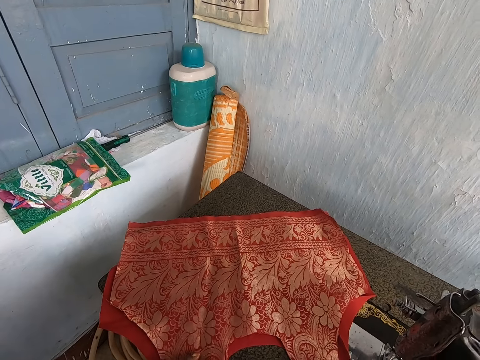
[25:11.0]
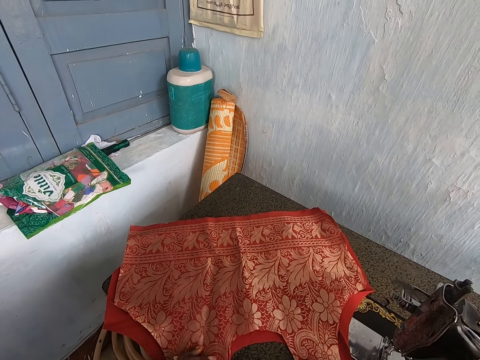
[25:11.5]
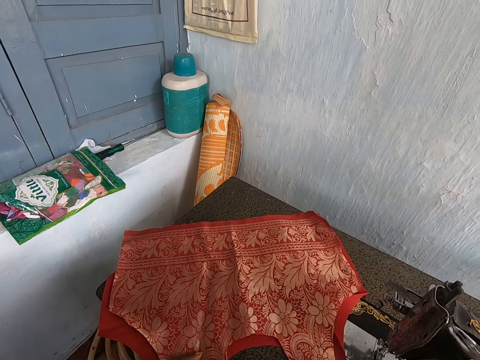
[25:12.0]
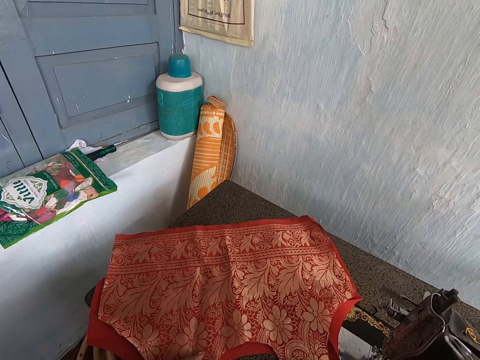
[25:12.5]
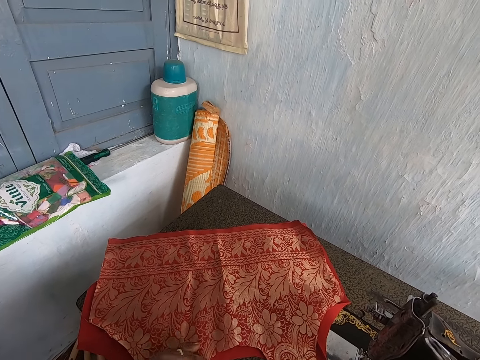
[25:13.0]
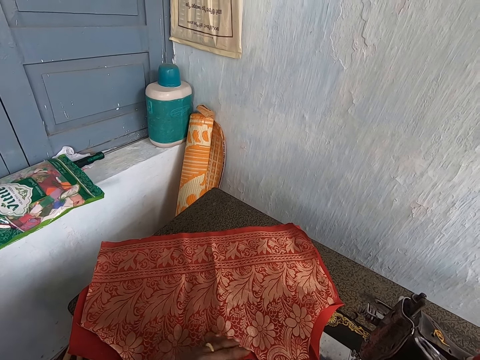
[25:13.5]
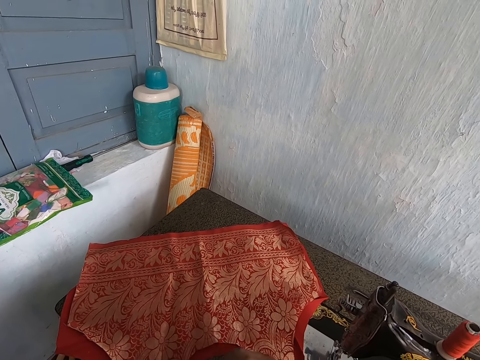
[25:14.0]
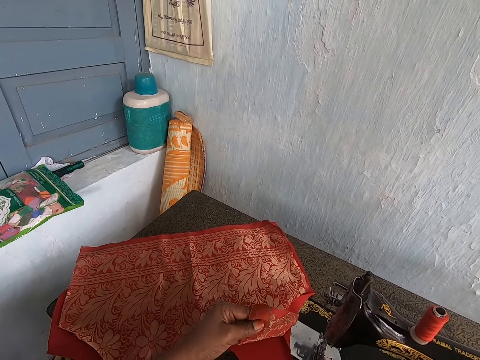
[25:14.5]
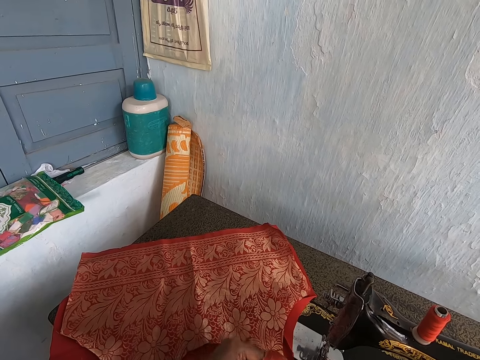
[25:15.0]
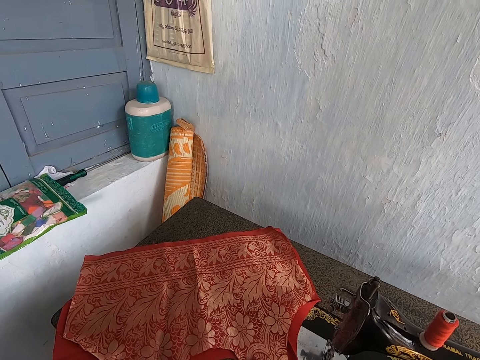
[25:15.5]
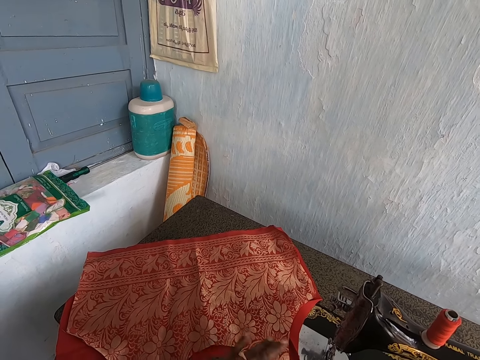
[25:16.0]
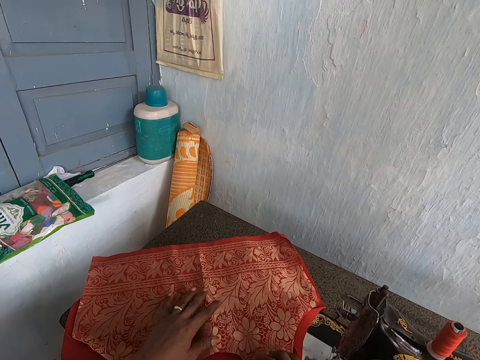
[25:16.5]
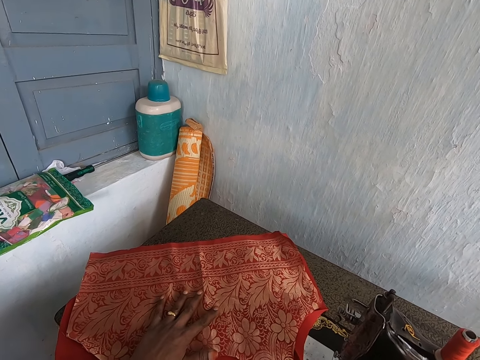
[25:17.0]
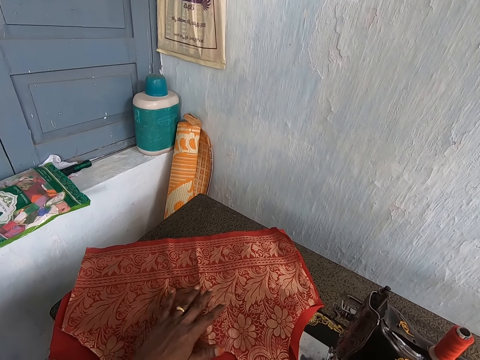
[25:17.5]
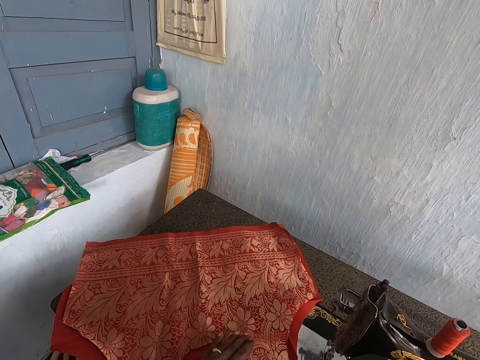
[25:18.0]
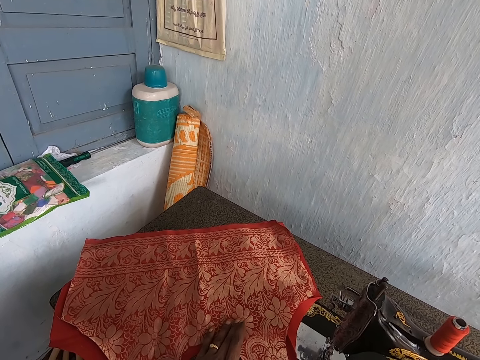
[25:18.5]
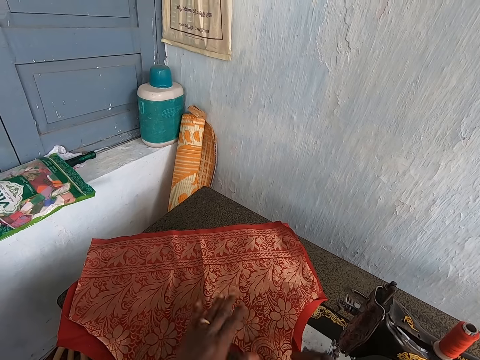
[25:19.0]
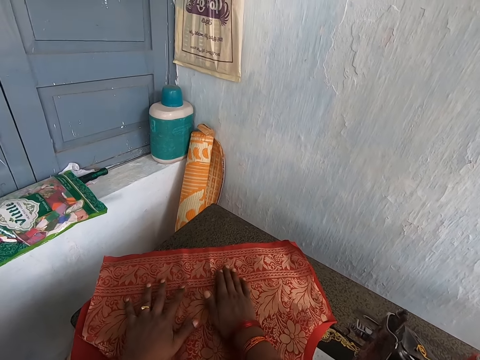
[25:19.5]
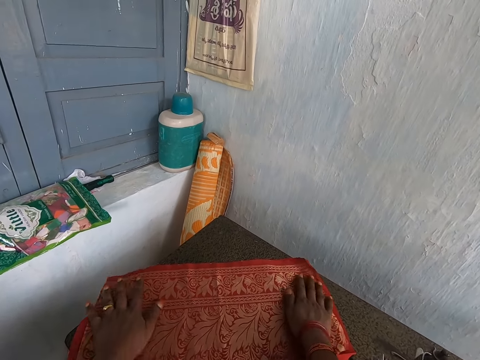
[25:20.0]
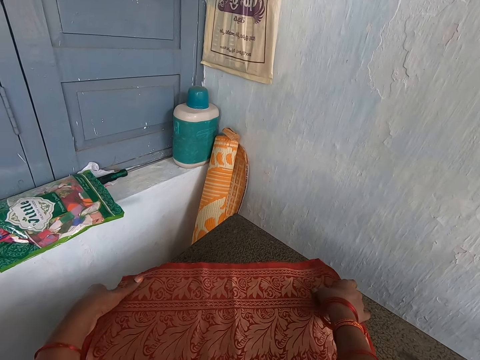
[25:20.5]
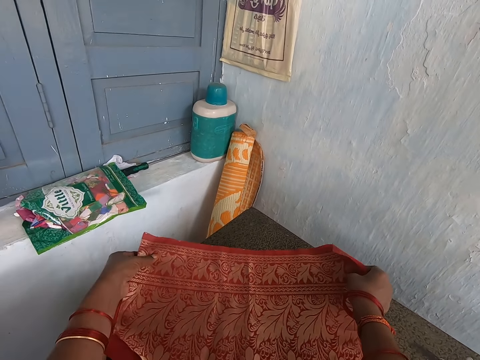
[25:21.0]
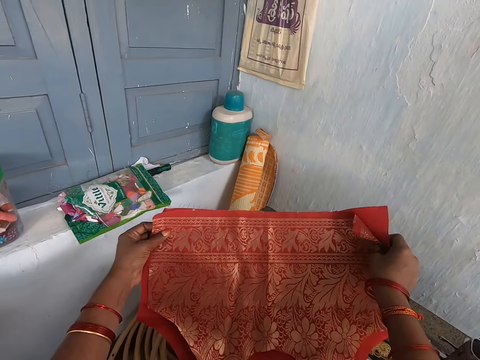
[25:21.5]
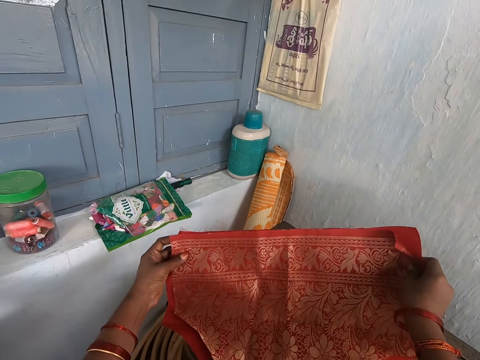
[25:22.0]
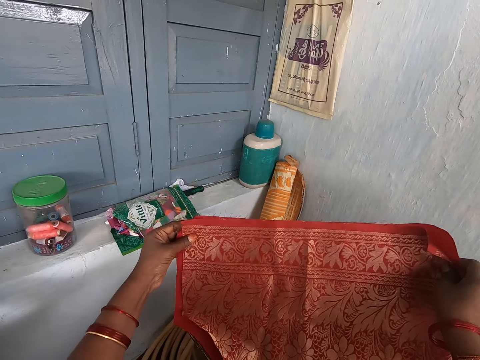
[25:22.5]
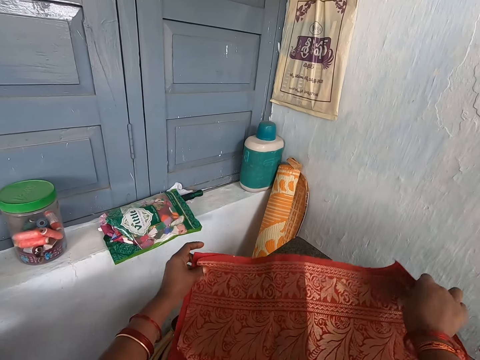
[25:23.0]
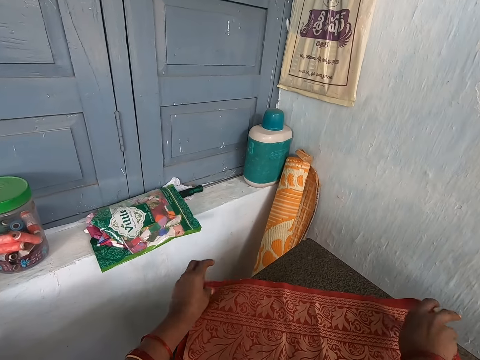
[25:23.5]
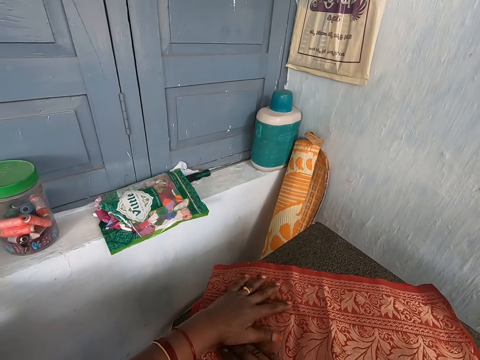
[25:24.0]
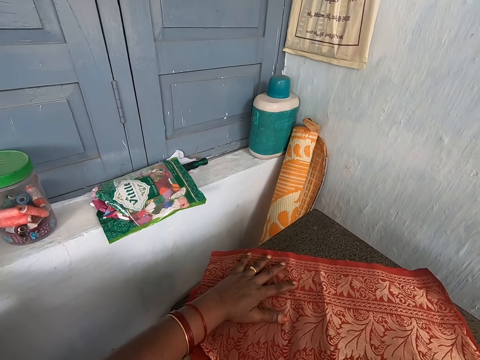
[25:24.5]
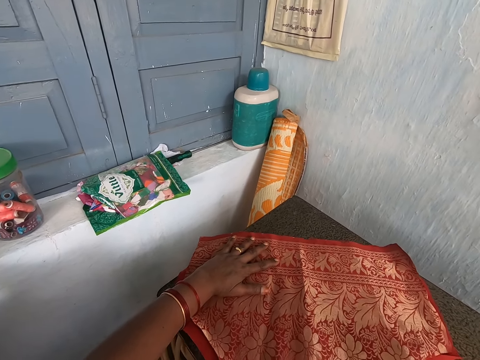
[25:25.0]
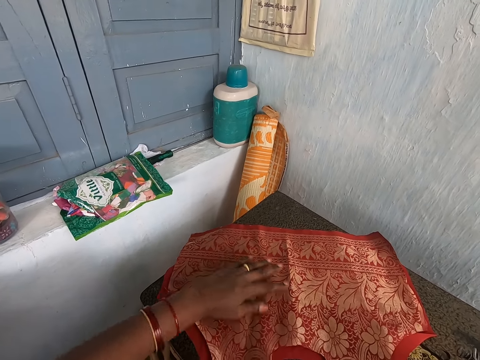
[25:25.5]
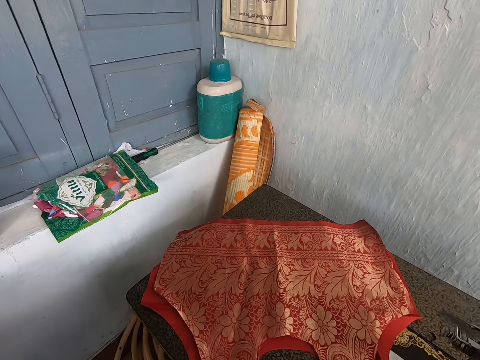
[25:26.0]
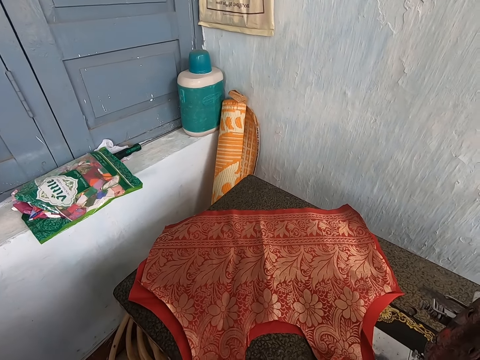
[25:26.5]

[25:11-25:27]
The camera wearer raises the end of the red patterned fabric on the sewing machine with her right hand. She drops the end of the red patterned fabric on the sewing machine with her right hand. She touches the red patterned fabric on the sewing machine with her hands. She puts her hand on a top. She straightens a garment. She lifts up the red fabric and the red patterned fabric on the sewing machine with her hands. She places the red fabric and the red patterned fabric on the sewing machine with her hands. She touches the red patterned fabric on the sewing machine with her hands.

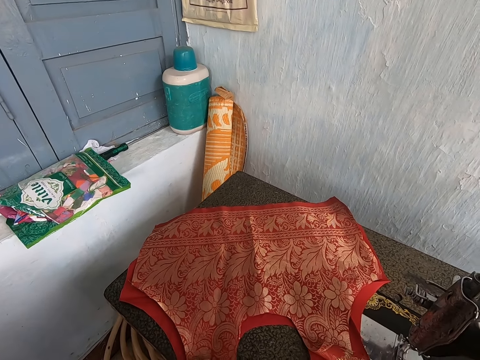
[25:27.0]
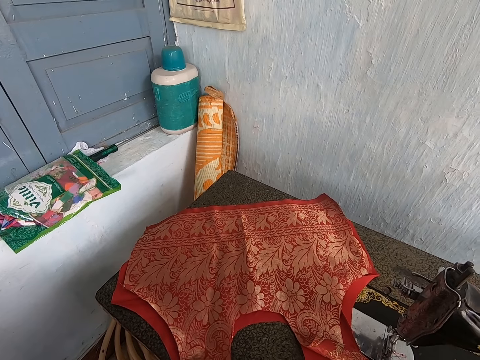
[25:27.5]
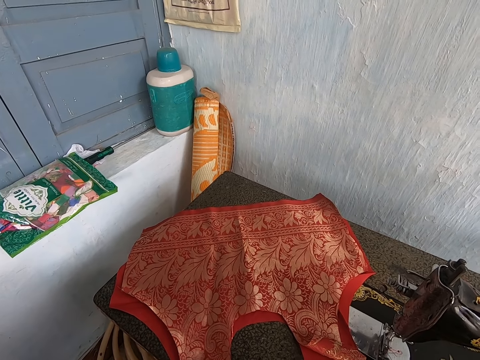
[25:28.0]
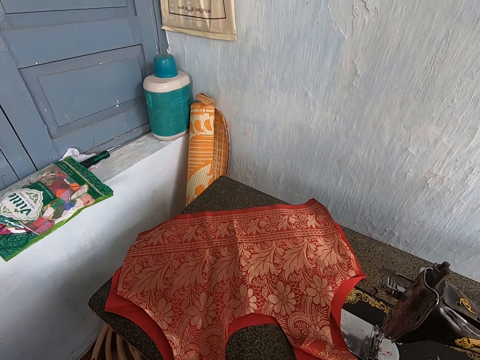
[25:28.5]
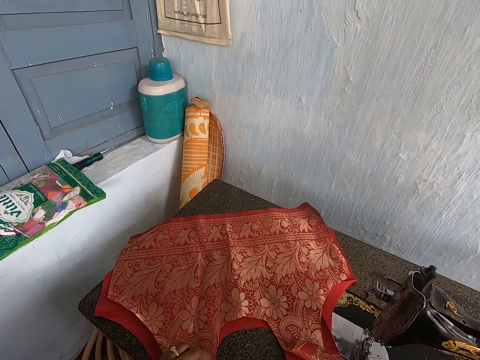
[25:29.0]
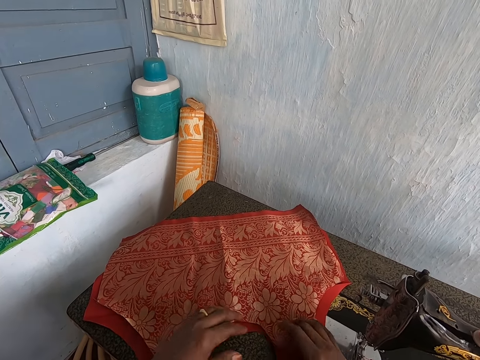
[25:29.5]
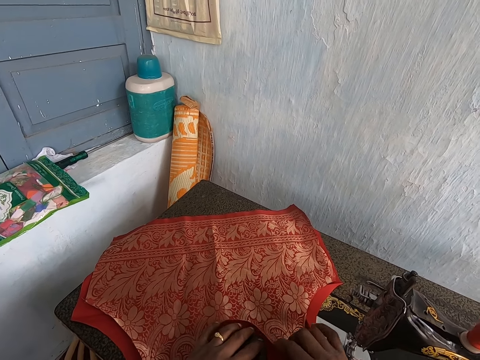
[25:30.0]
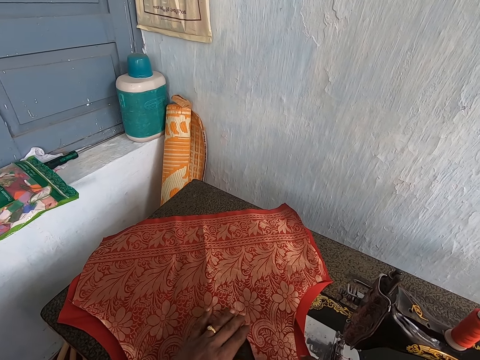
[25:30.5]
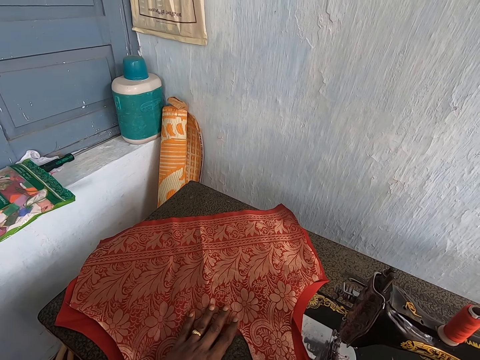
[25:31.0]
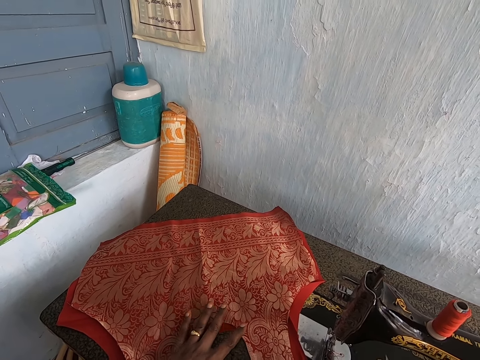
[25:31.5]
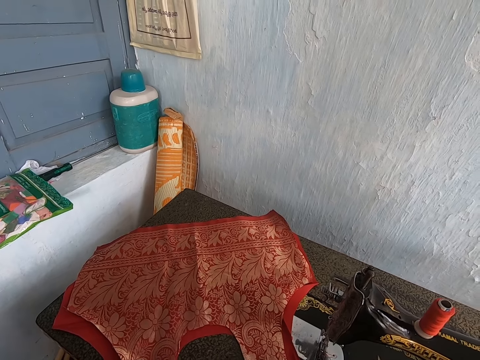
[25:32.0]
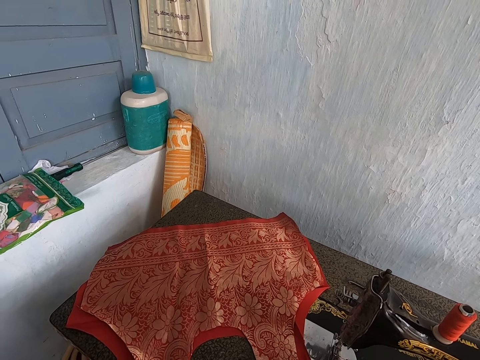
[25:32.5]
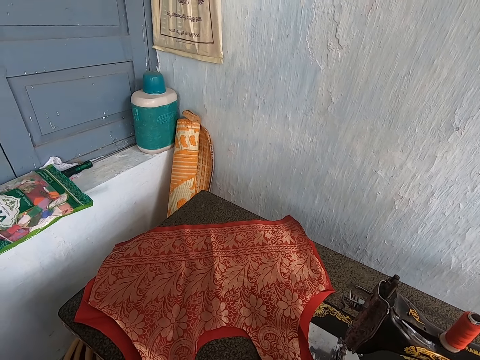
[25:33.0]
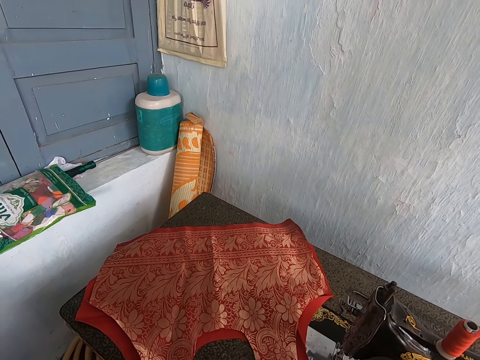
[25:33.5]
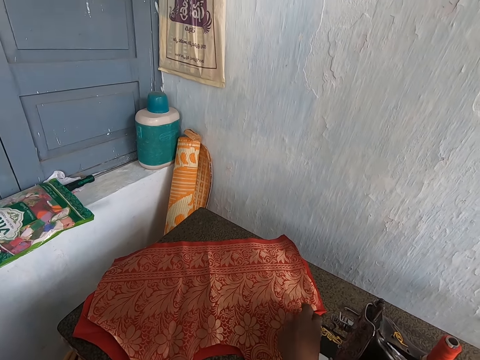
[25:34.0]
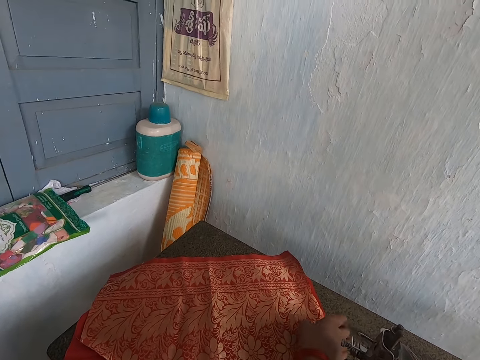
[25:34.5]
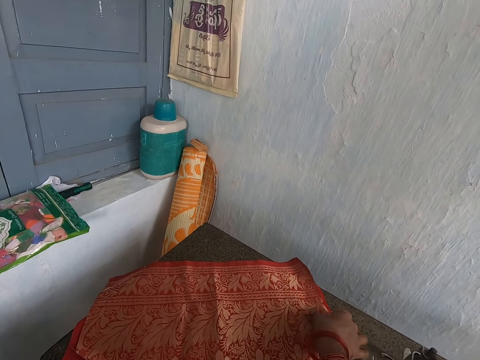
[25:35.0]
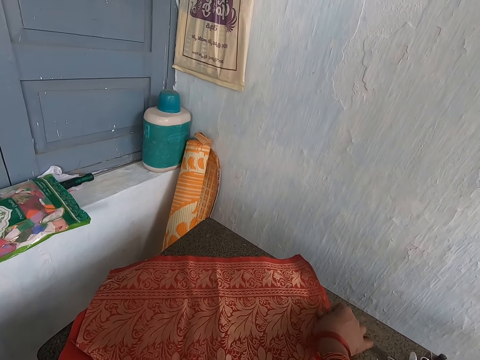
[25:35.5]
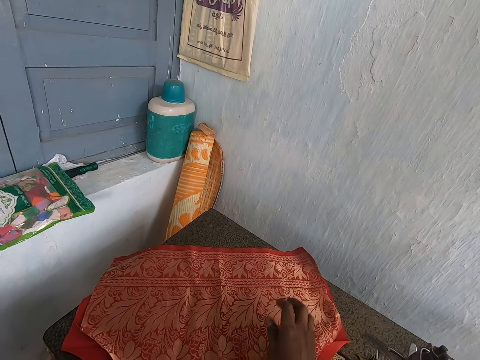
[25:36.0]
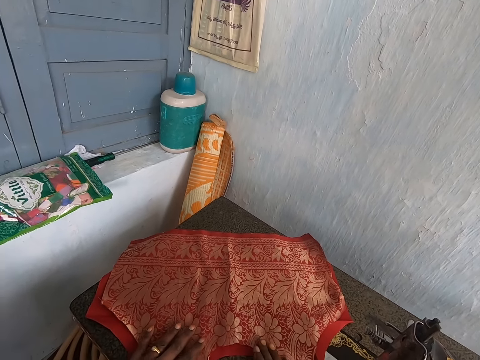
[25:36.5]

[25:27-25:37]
The camera wearer straightens a garment with both hands.
